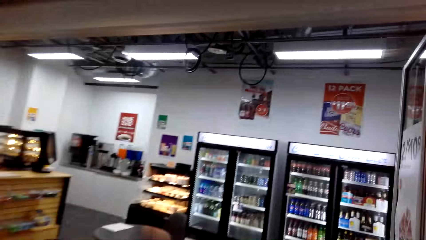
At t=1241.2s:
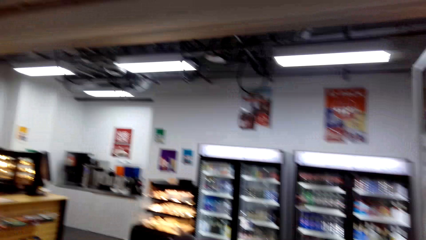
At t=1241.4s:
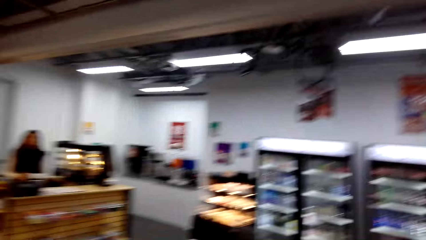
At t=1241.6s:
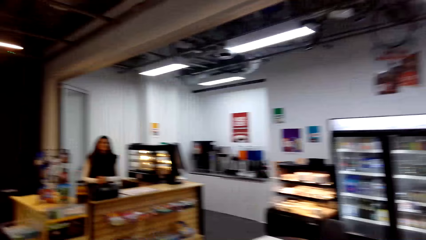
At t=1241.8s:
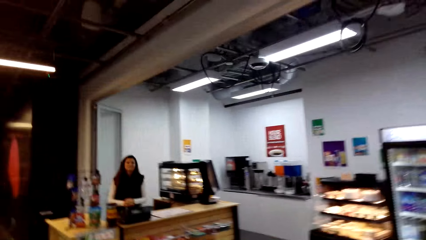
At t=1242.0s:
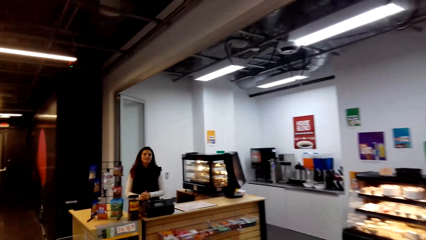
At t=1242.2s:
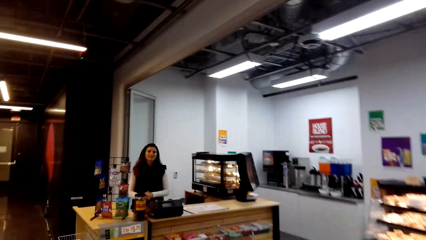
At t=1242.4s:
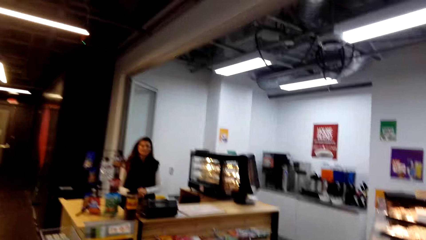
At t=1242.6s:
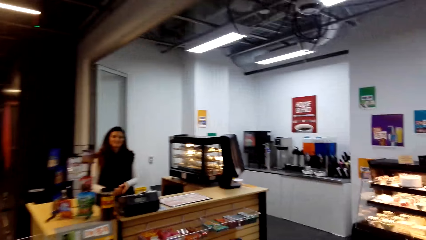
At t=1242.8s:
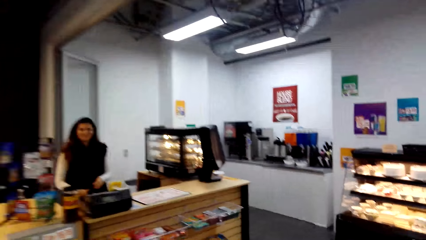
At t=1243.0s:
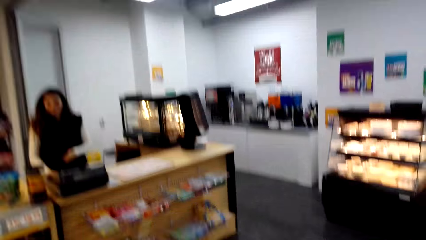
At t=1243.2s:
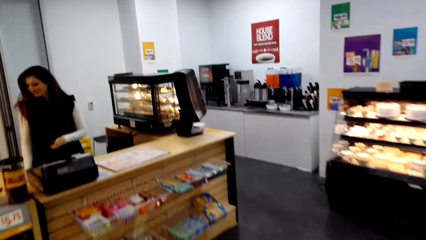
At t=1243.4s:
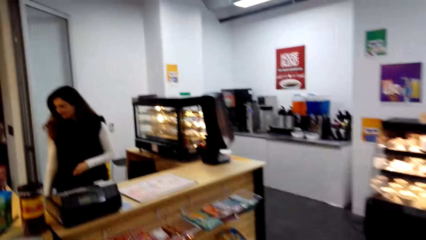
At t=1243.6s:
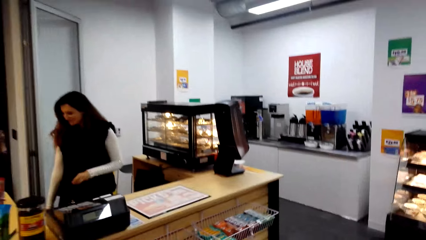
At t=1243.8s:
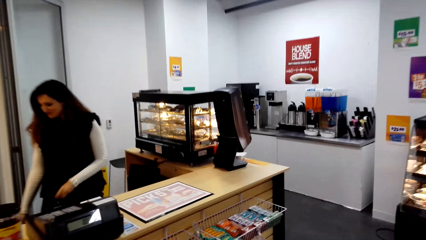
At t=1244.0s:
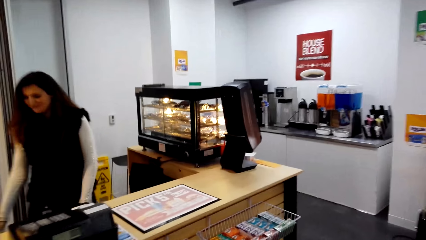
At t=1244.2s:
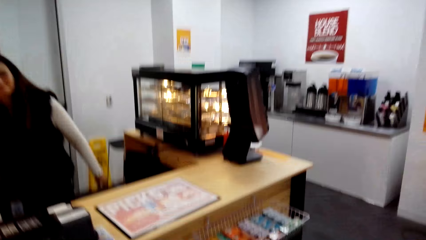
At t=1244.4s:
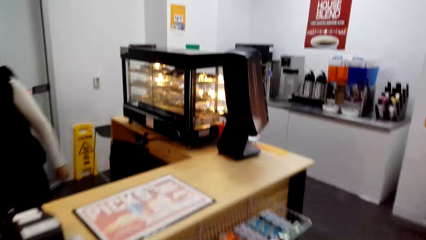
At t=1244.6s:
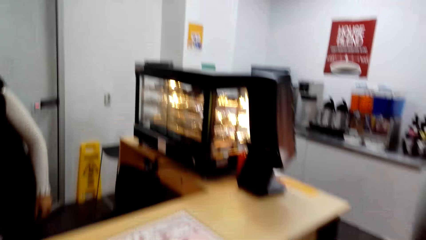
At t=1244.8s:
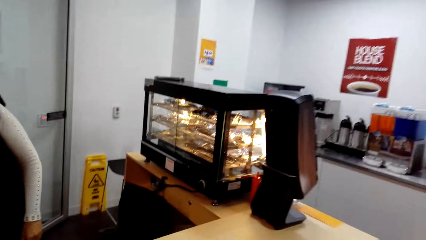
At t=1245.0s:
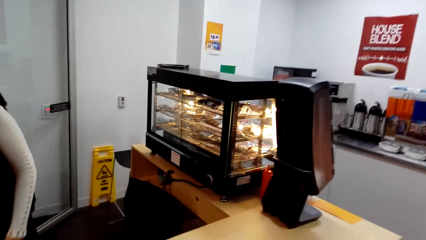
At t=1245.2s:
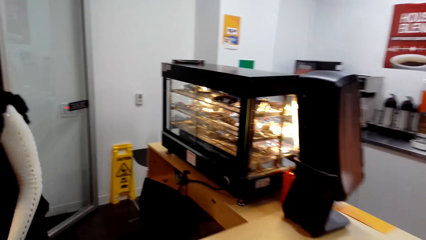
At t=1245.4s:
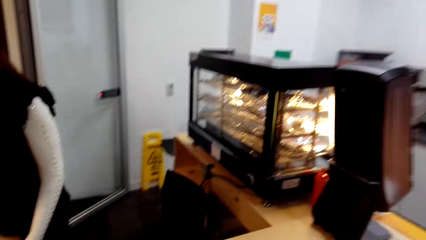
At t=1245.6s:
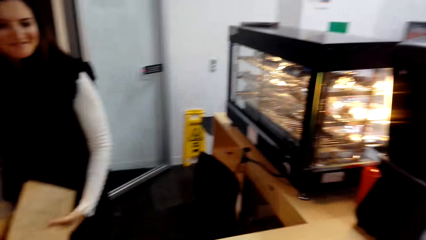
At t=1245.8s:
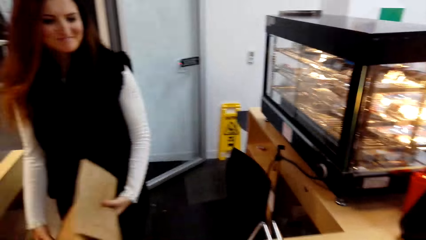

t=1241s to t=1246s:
A person talks. The camera wearer talks. The person talks. The camera wearer talks.

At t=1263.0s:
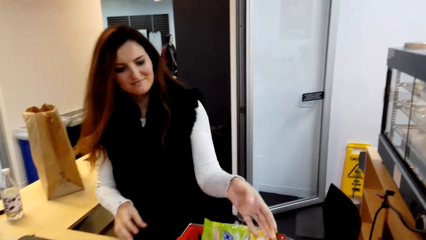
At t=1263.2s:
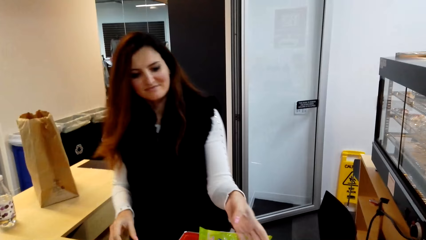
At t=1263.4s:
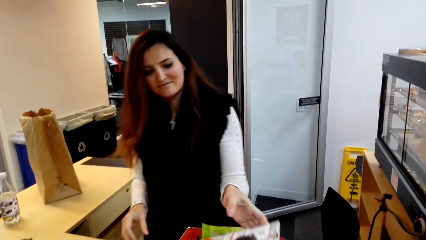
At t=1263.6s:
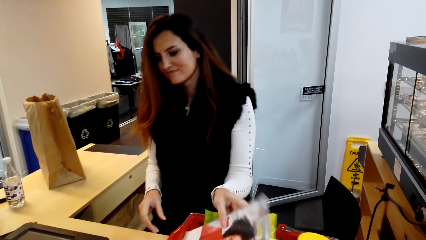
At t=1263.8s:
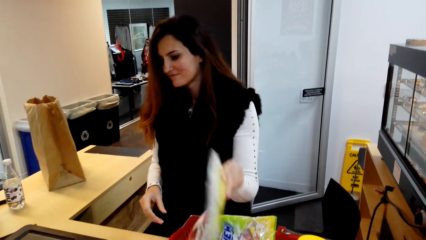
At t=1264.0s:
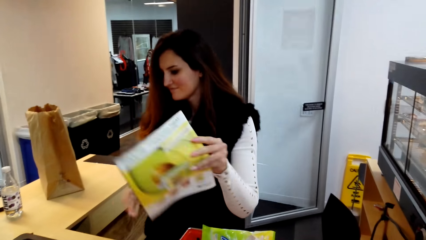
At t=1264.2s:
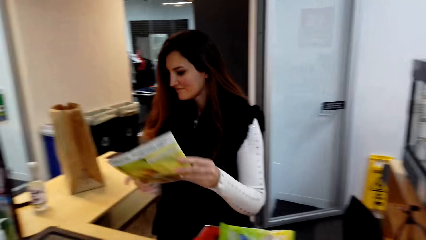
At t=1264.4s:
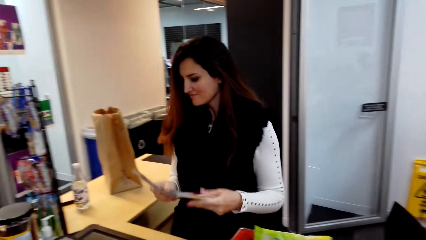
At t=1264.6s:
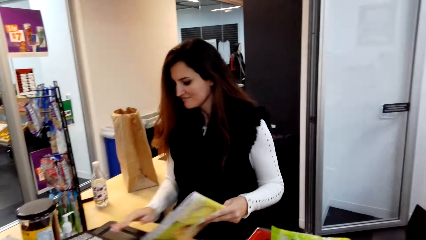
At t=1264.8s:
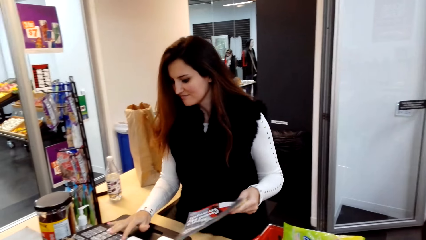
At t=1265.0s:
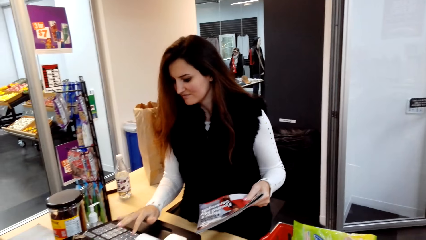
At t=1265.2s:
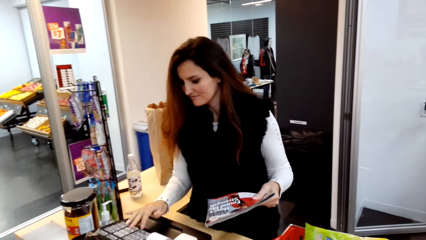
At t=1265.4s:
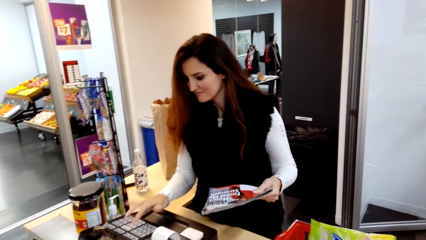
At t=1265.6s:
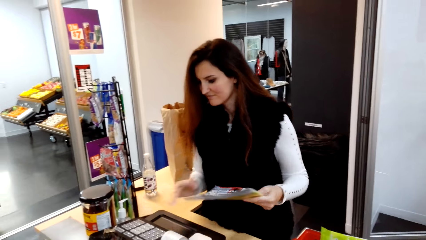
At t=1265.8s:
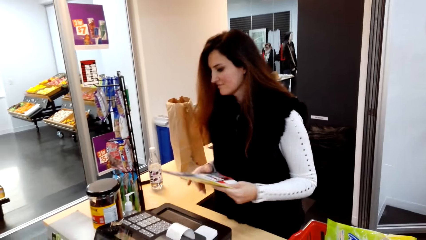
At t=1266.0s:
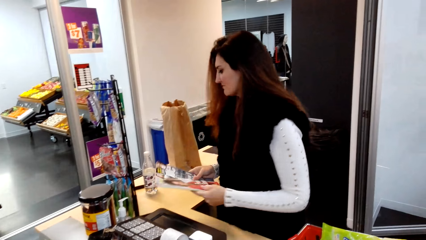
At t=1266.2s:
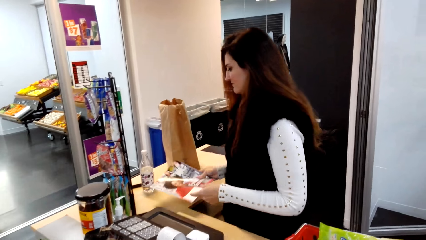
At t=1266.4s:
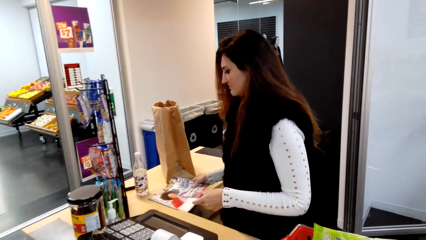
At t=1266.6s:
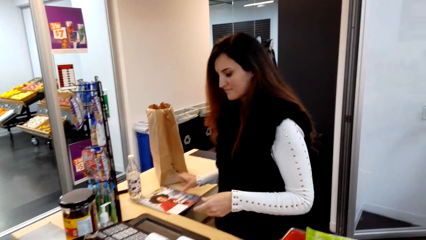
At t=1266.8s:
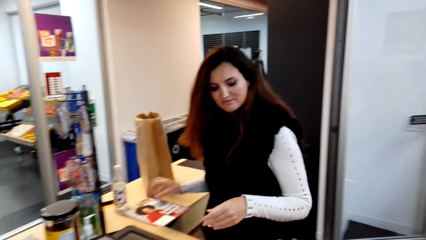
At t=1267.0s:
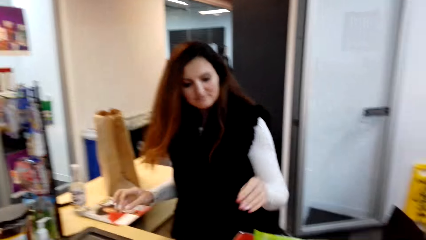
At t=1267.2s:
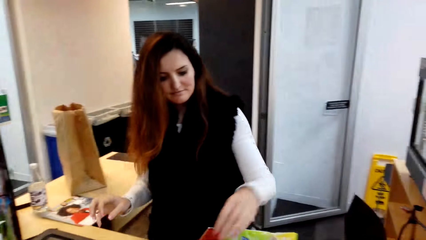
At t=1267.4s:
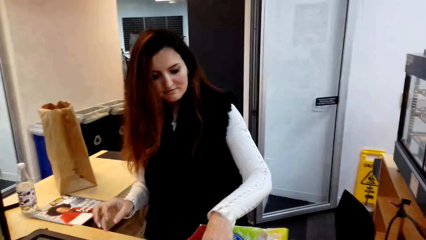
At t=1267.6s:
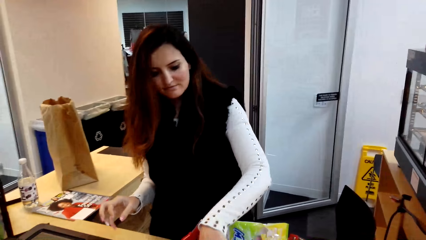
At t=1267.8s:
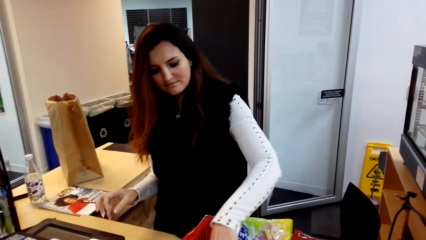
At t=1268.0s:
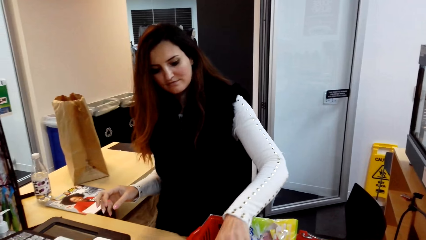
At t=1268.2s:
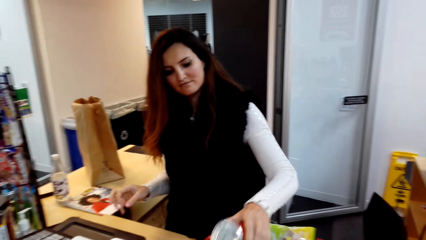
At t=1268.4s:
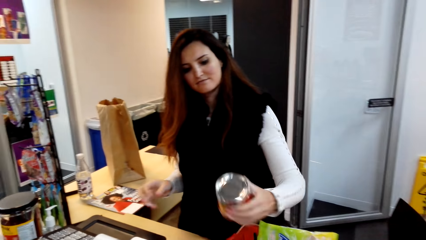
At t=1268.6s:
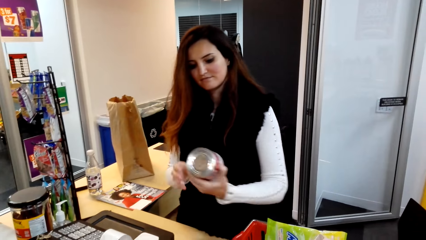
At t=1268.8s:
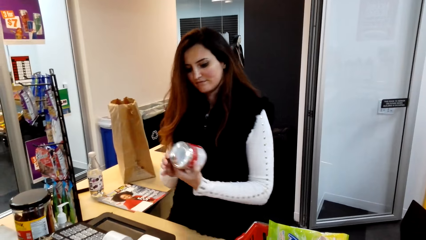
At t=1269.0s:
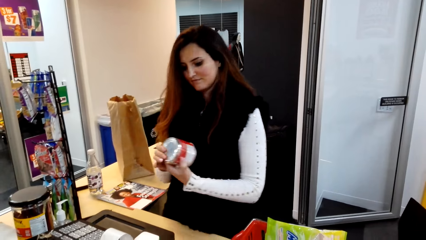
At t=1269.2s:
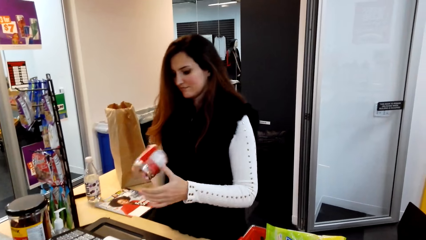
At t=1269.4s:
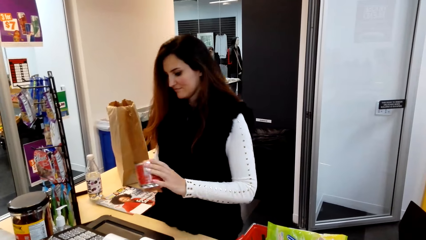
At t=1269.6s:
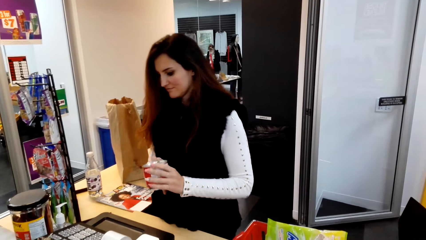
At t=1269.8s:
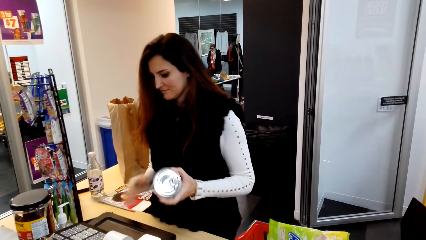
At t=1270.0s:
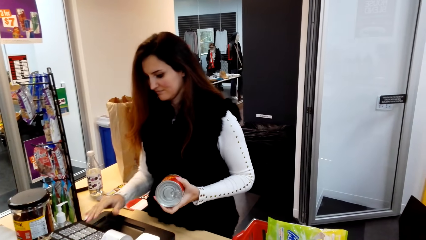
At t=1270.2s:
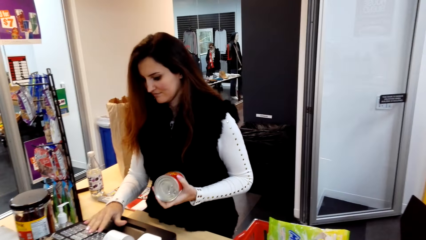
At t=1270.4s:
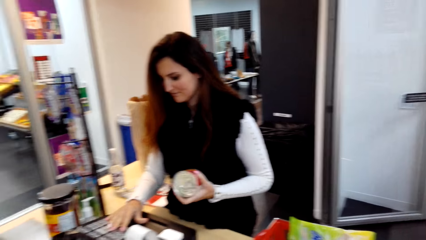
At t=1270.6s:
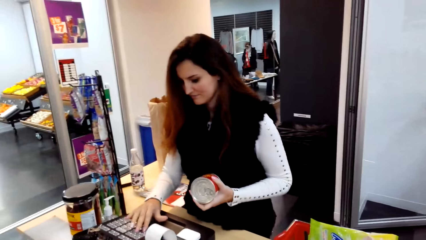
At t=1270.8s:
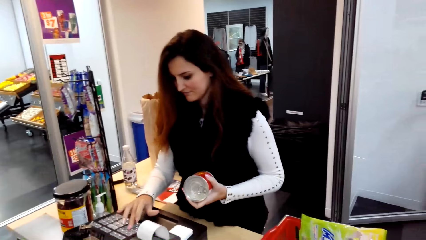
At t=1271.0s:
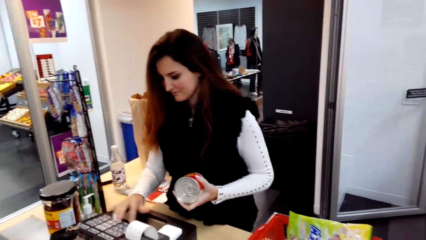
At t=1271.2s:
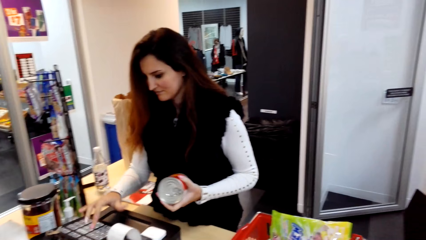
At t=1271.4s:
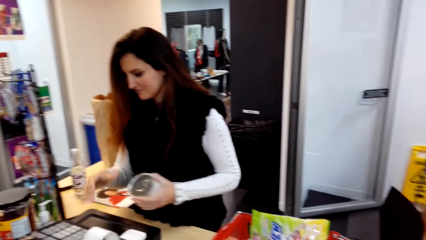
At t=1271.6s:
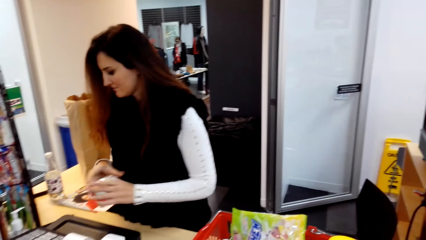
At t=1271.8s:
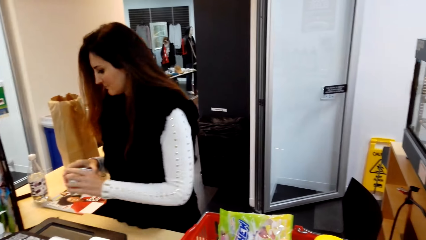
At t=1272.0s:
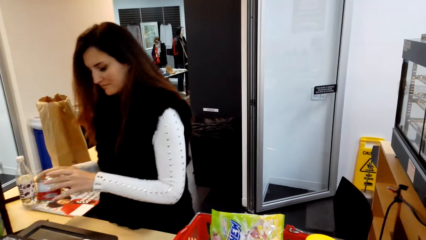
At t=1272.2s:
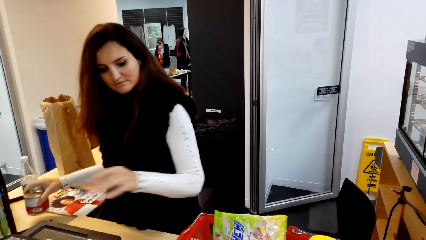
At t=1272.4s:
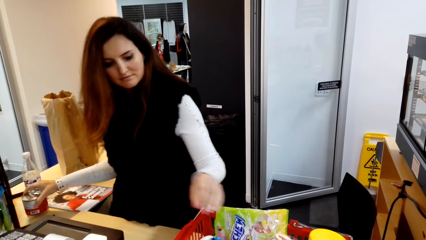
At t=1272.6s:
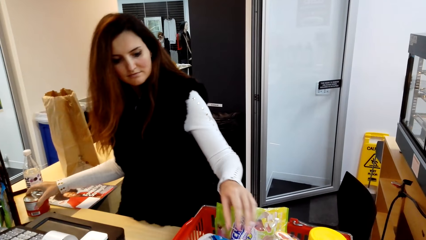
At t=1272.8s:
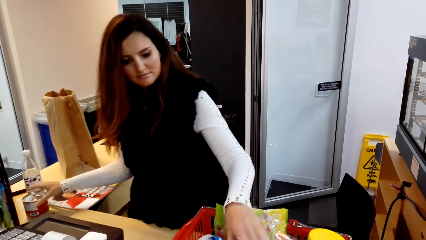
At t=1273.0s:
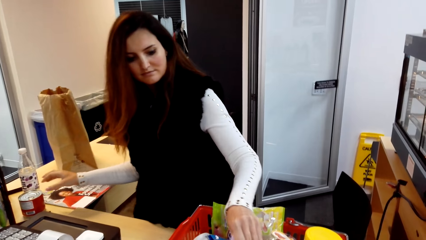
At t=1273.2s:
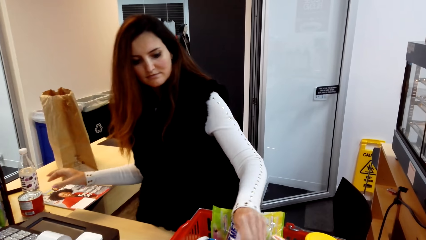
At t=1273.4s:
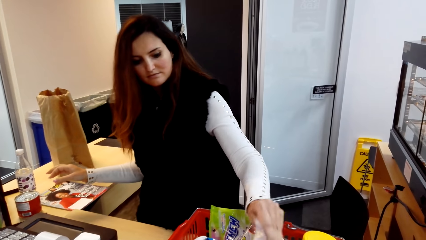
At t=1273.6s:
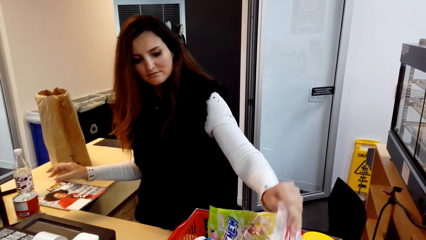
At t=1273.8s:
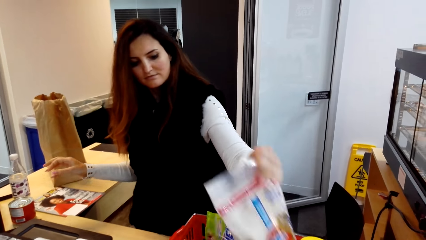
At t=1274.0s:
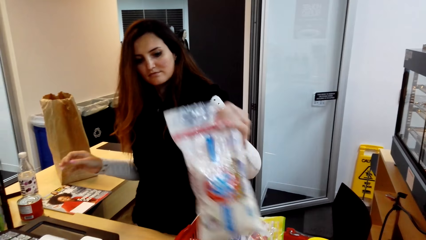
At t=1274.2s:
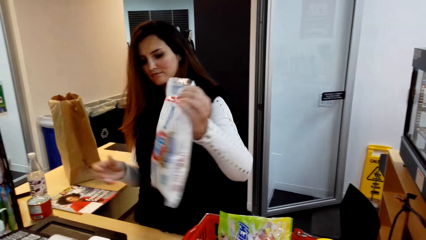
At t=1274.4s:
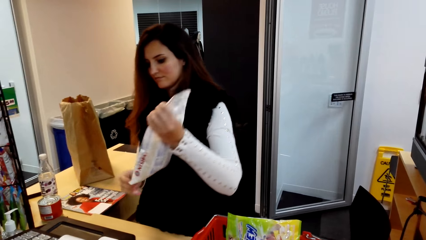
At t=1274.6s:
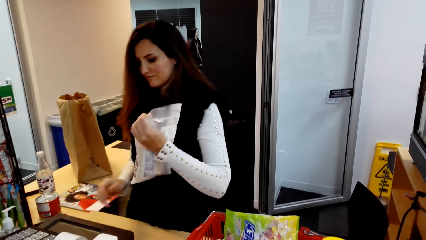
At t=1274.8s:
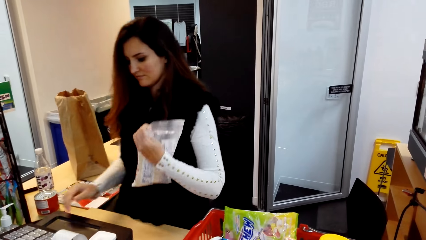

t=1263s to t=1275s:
A cashier picks up the magazine from the shopping basket. The cashier prices the stuff in the basket. The cashier types on the cash register and puts the magazine on the counter. The cashier picks up a container from the shopping basket, types on the cash register and puts the container on the counter. The cashier picks up a packet from the shopping basket.
